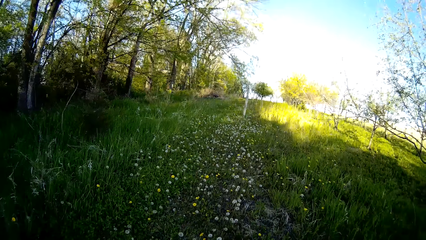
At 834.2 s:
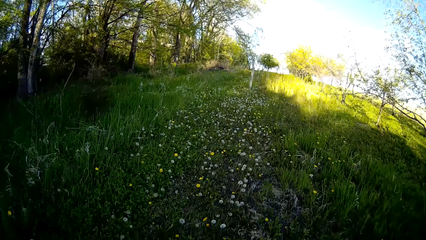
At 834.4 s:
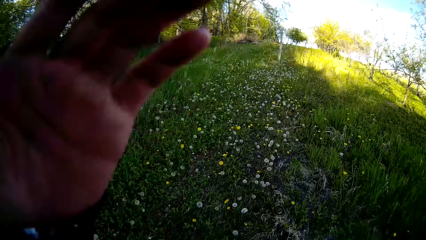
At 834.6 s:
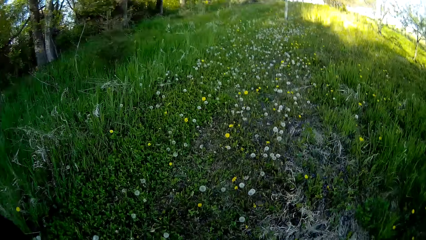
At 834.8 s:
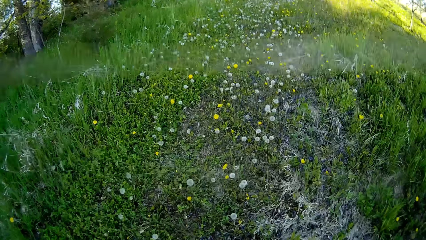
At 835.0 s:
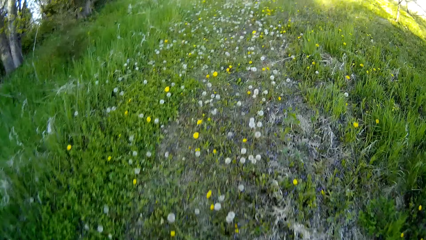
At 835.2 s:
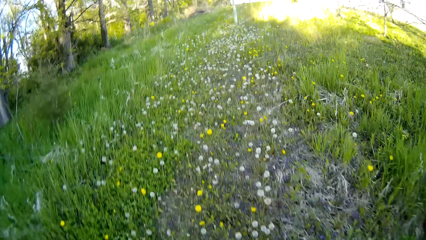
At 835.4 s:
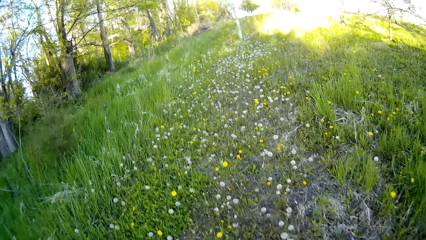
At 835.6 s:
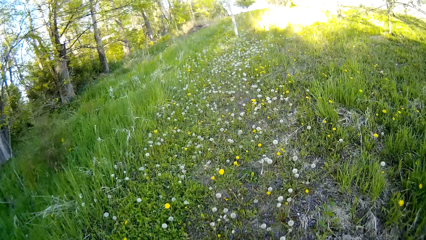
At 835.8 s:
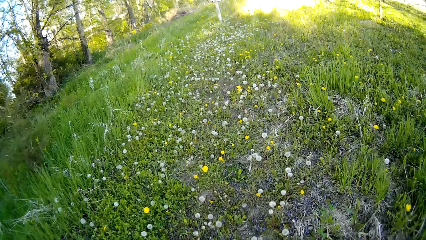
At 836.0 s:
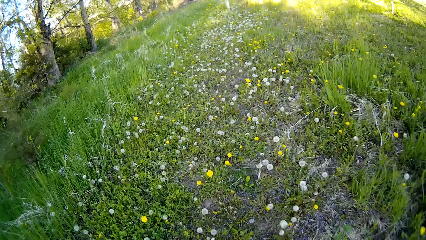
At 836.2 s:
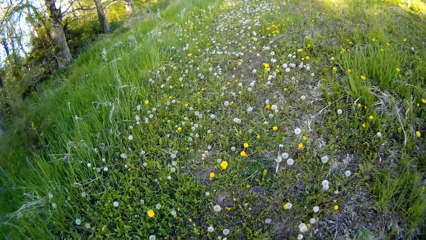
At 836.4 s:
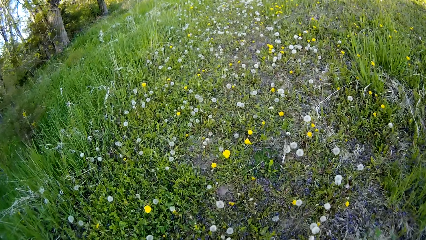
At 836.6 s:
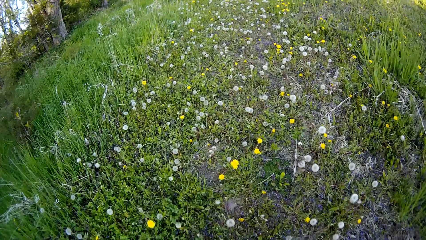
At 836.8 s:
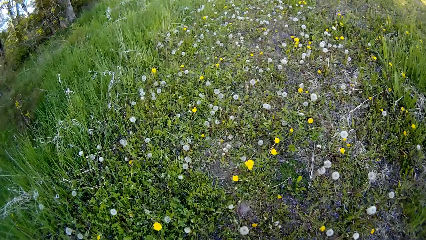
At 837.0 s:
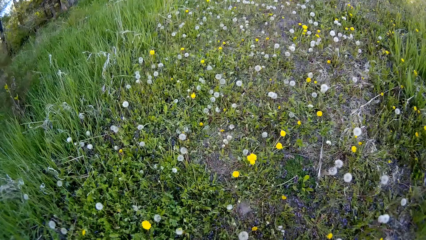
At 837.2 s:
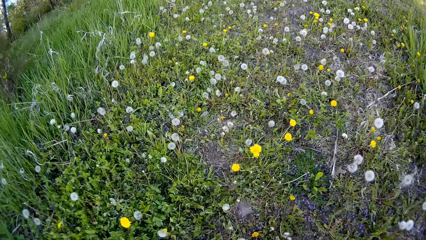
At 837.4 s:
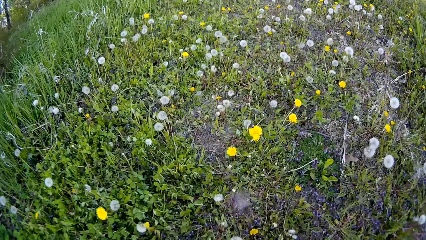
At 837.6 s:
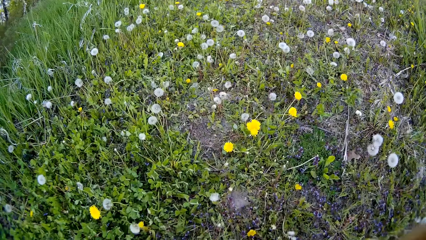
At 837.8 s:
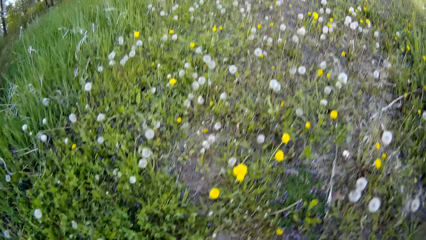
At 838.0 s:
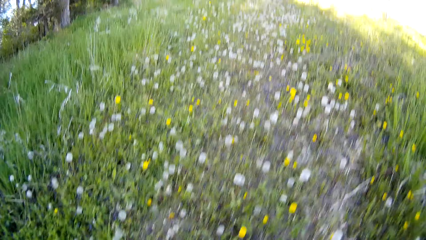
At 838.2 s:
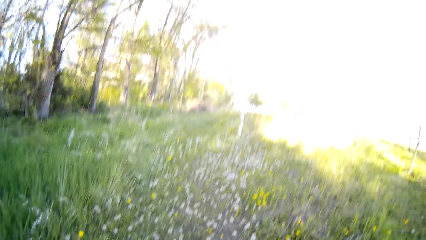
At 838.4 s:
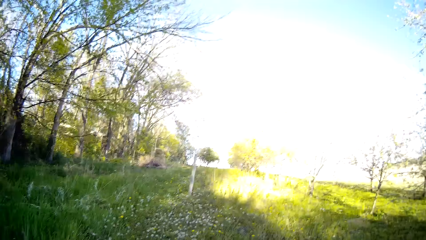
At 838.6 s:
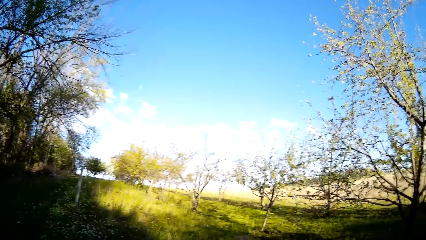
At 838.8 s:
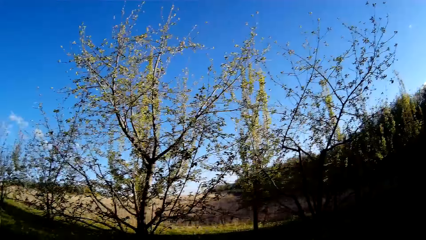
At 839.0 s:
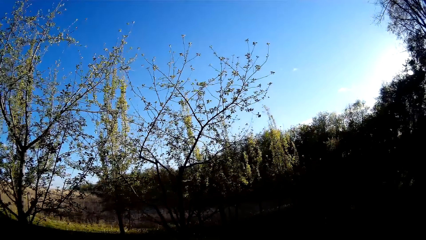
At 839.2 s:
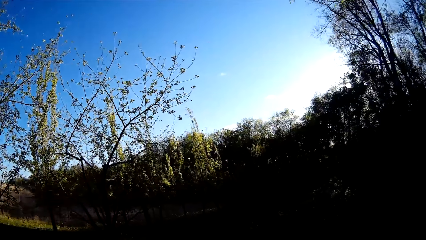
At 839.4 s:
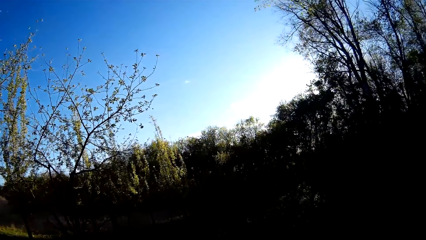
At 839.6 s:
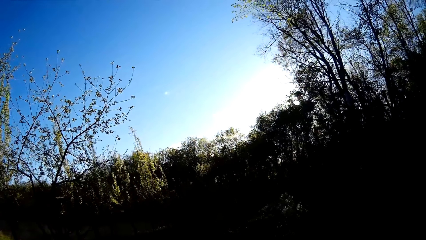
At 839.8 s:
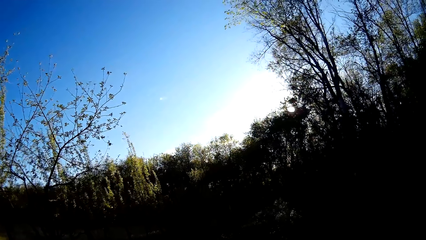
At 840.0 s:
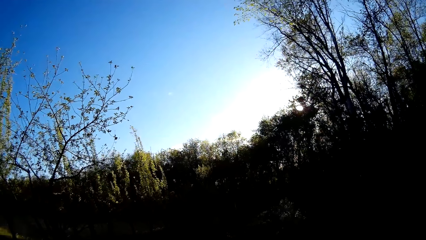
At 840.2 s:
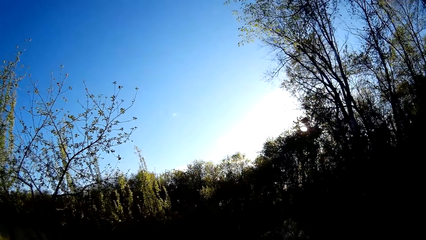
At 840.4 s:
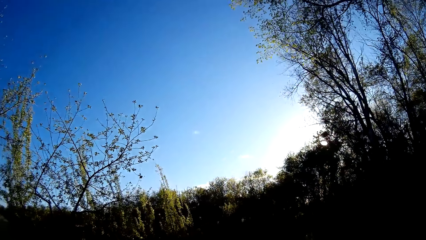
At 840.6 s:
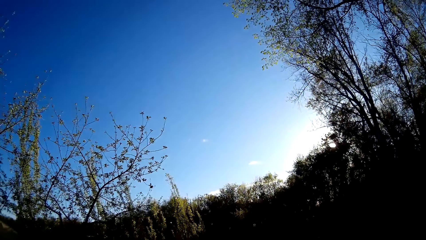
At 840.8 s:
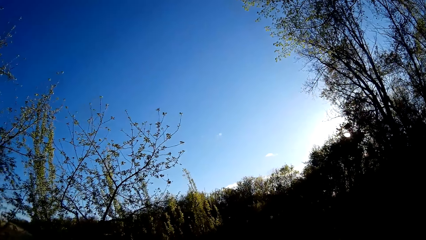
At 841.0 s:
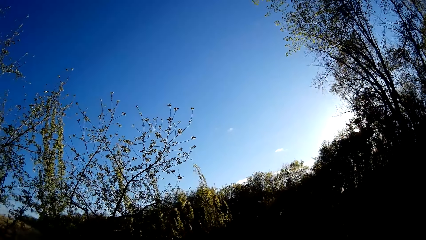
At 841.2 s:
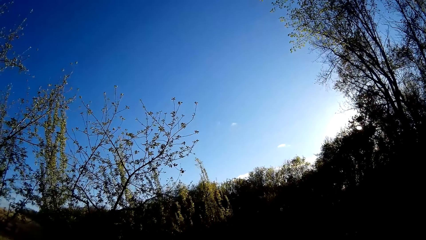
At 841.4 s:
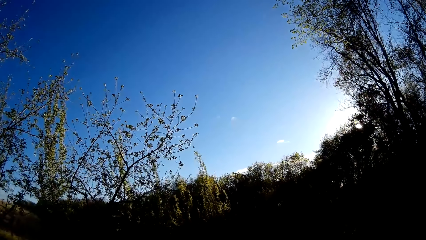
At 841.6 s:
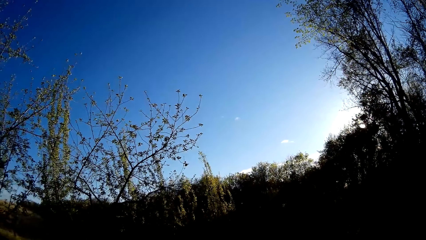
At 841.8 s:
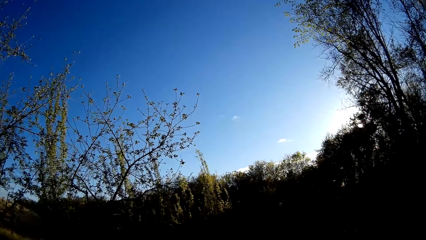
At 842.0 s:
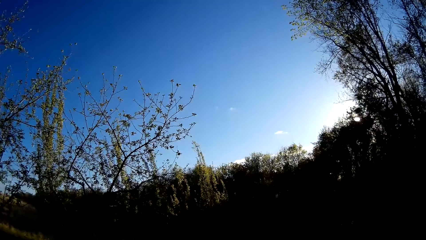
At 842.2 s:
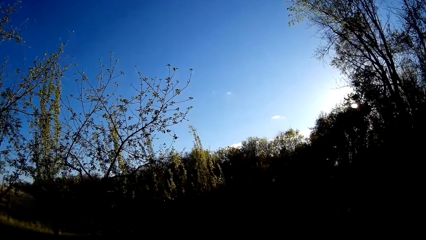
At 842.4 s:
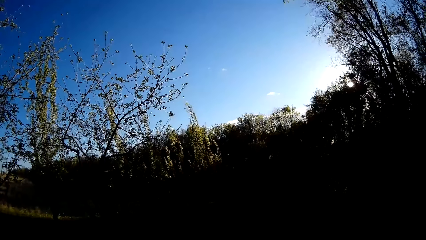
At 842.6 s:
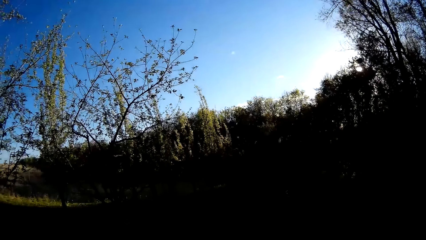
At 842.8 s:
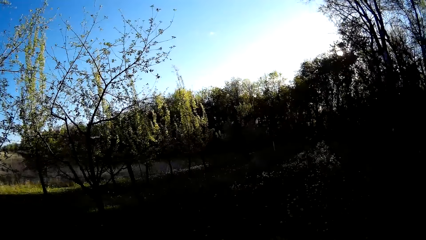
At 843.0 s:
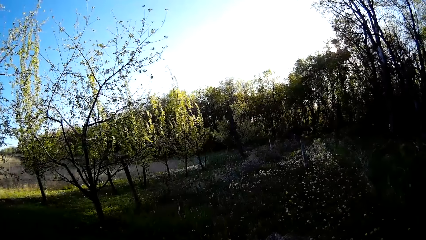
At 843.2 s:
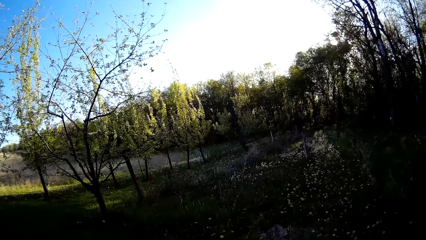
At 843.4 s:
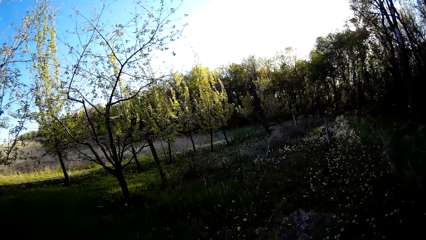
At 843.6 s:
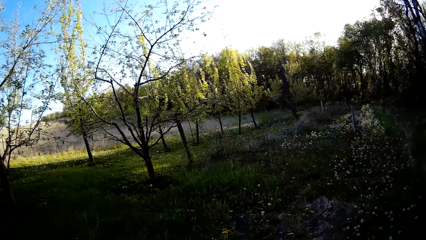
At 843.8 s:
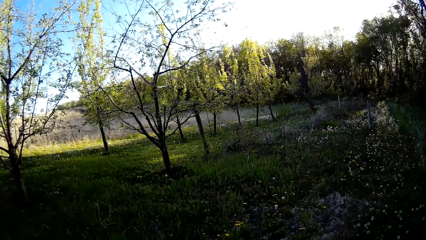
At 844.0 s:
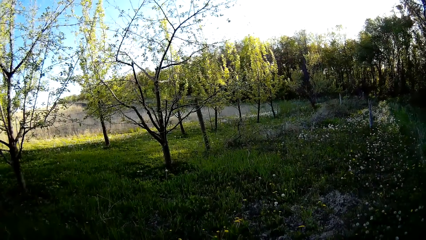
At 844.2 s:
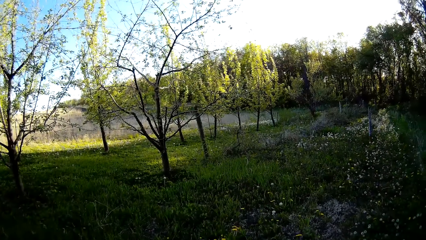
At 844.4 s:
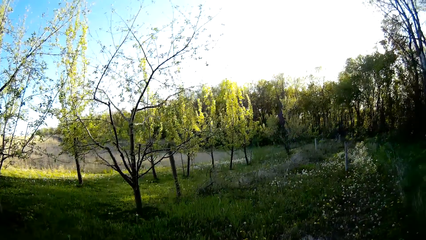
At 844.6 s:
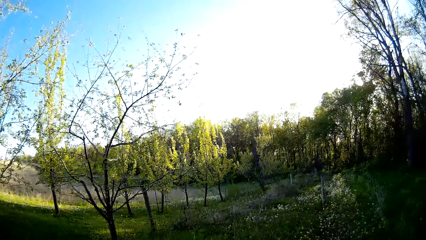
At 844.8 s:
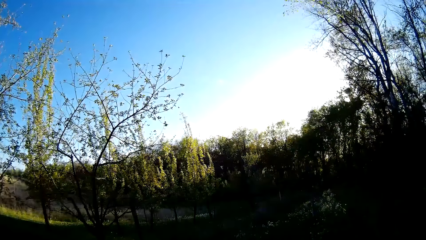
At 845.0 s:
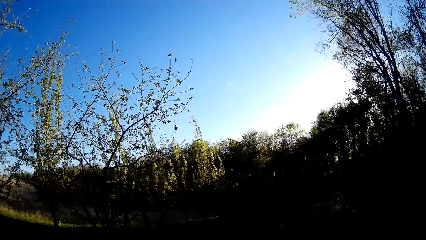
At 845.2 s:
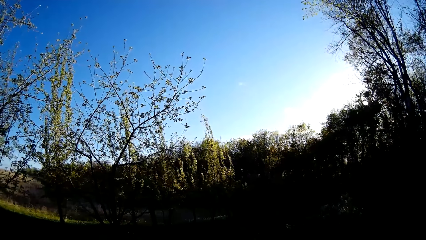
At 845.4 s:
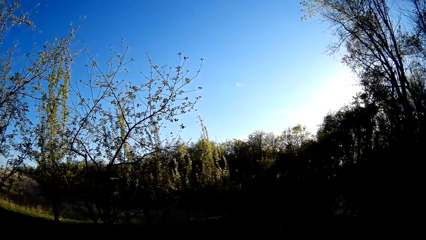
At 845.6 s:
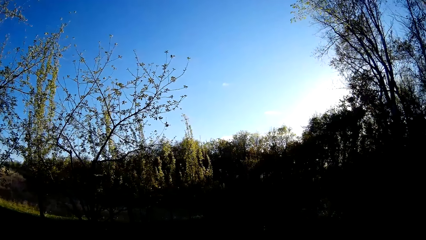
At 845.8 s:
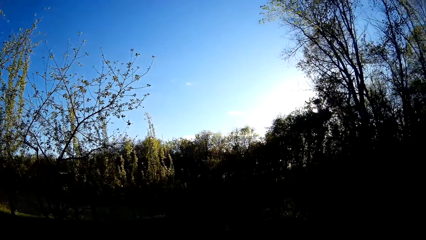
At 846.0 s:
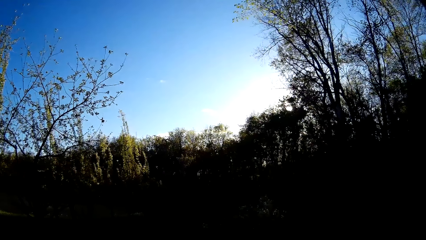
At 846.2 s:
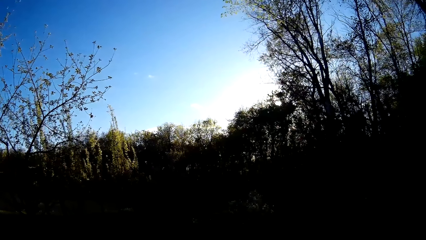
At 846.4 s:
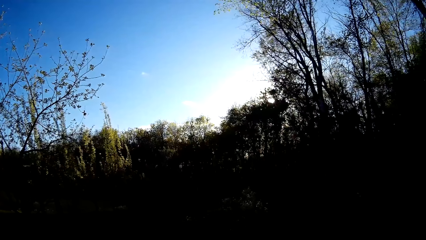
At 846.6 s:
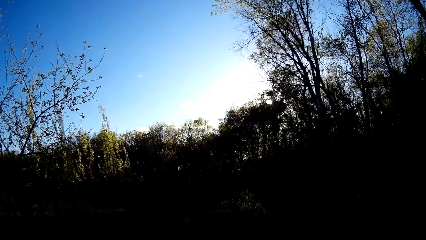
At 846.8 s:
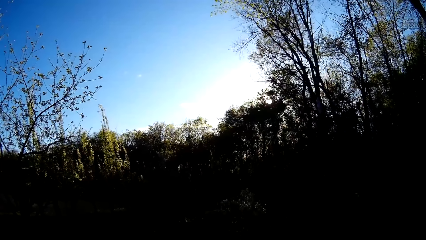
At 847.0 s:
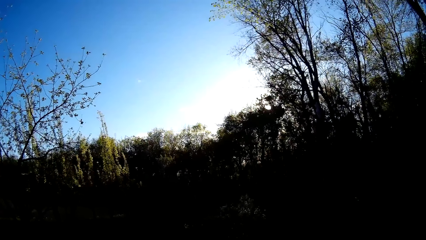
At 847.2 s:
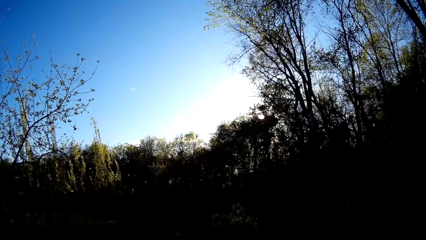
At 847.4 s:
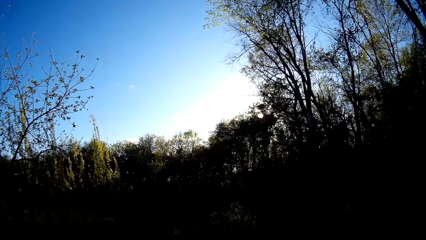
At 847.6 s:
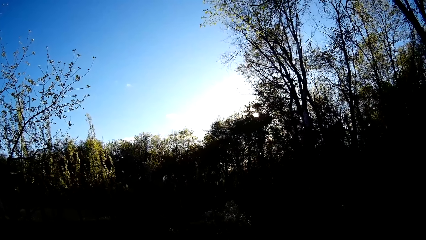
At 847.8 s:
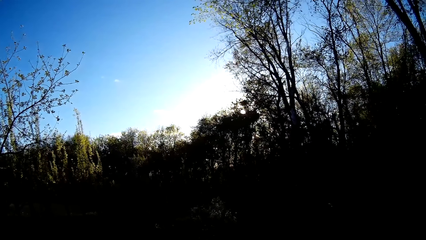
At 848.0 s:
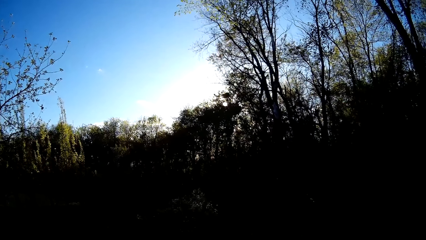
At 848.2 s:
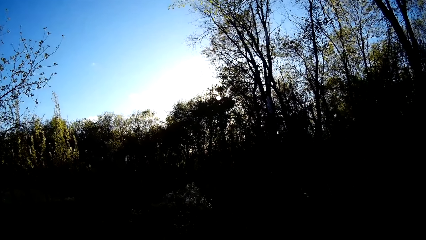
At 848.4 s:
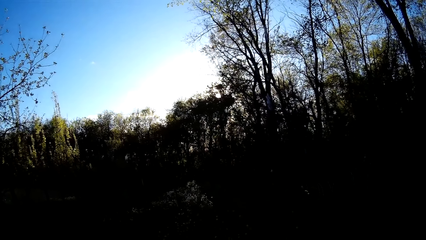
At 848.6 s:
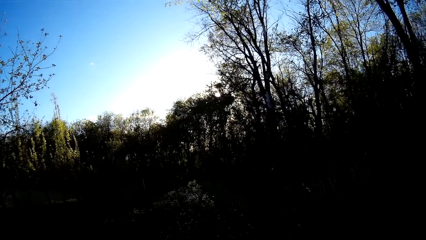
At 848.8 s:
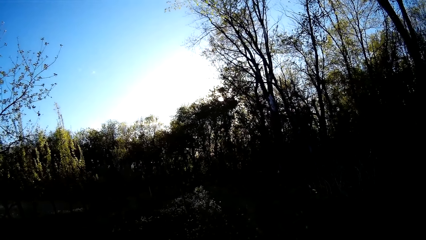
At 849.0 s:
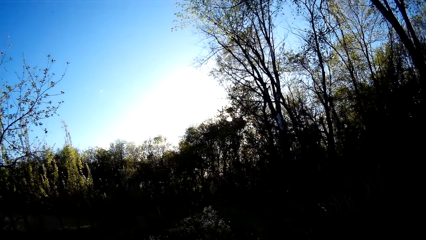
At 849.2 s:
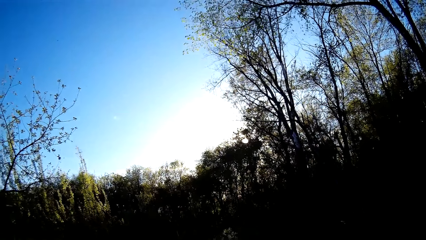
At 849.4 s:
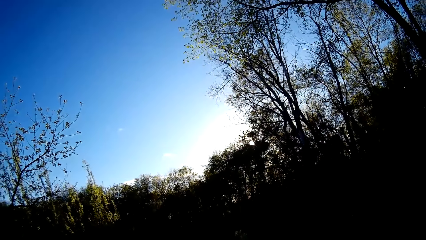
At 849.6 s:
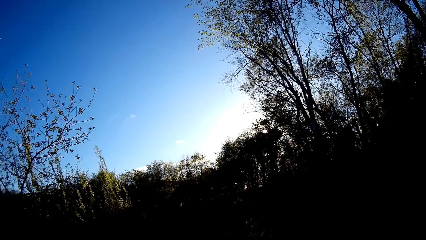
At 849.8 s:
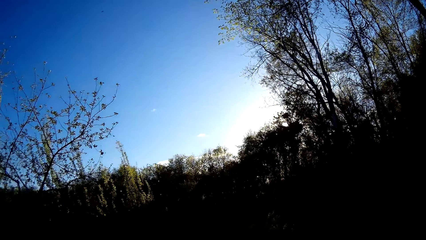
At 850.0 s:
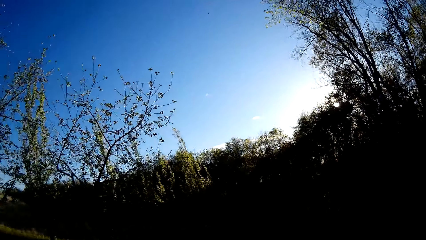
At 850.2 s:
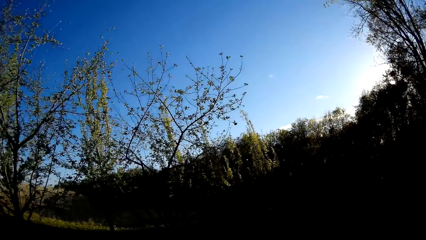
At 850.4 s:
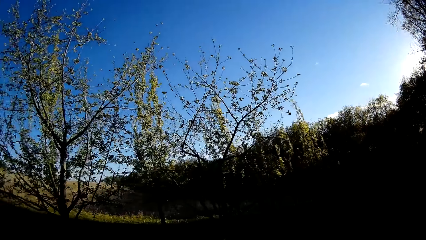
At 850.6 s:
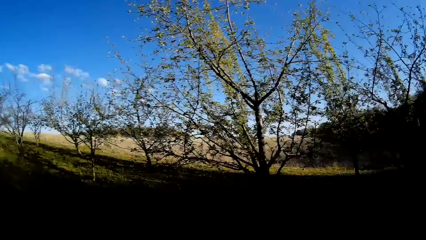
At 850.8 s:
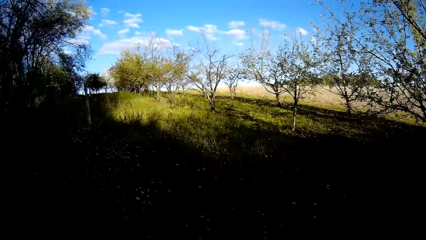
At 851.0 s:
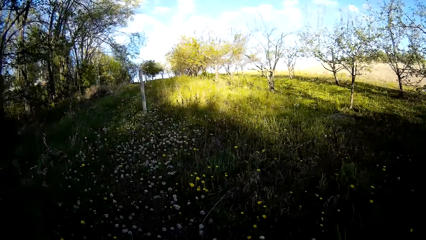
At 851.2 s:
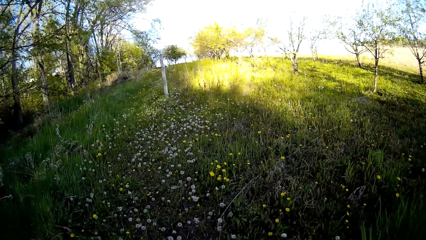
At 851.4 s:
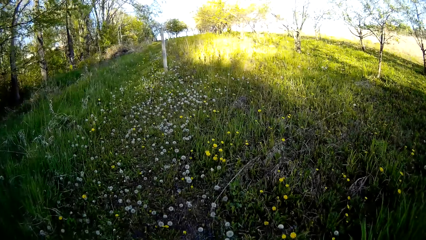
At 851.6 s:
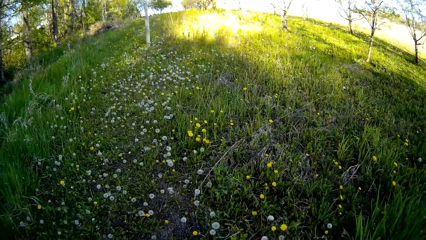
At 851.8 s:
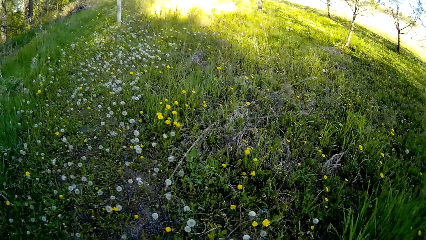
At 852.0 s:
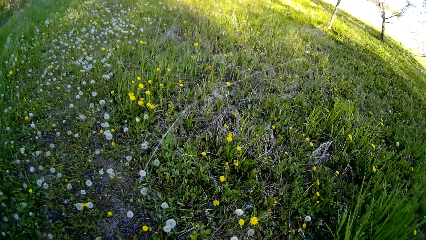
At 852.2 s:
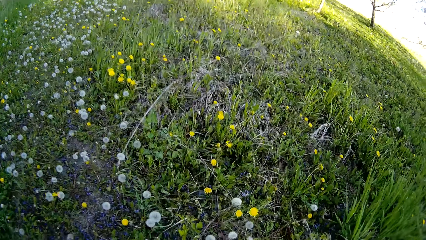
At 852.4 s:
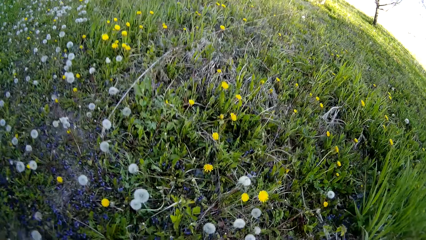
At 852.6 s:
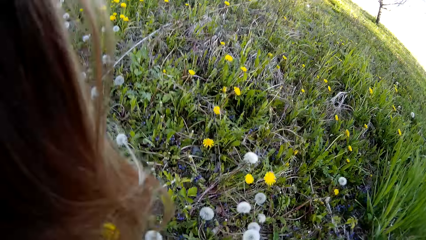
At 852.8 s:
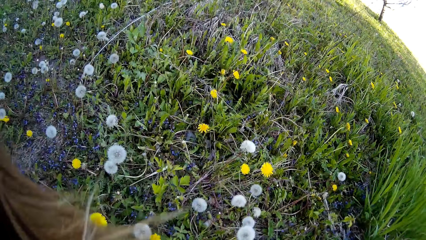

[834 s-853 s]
The camera wearer raises her hand. She stands and looks around.
